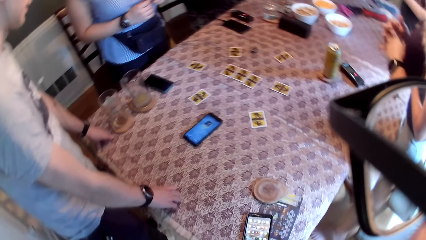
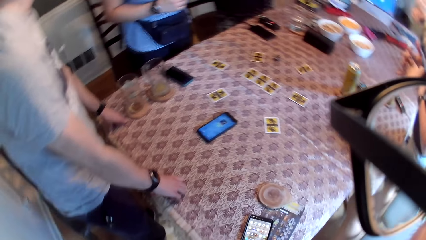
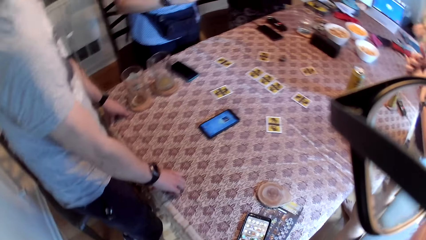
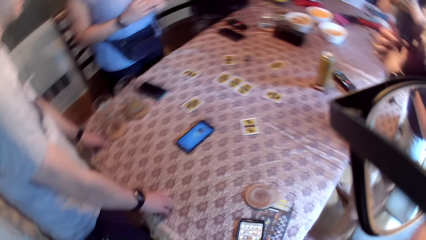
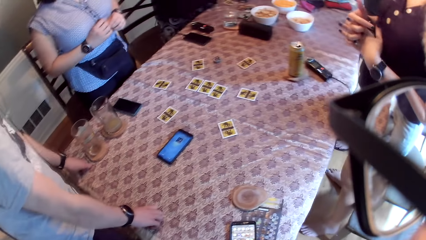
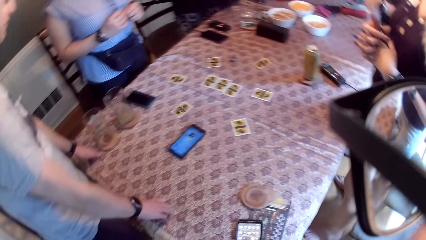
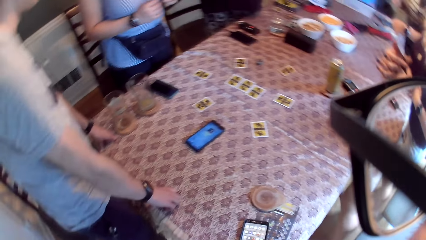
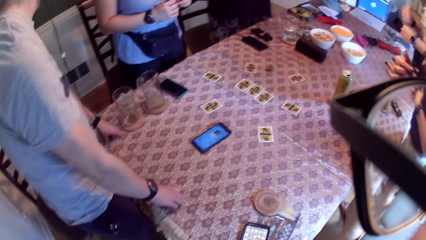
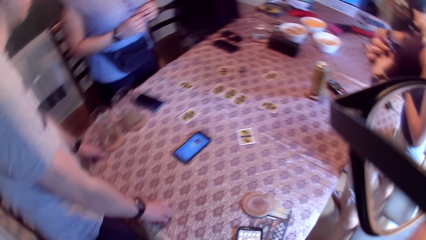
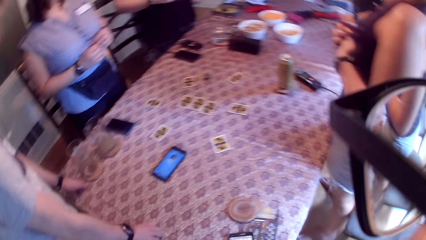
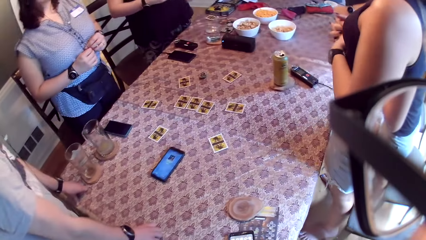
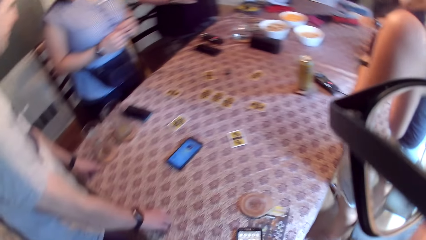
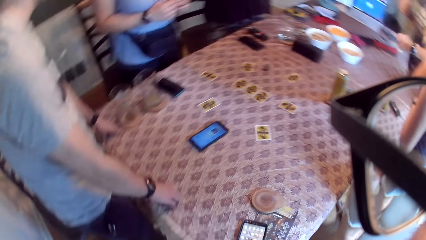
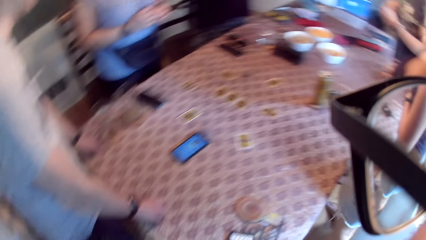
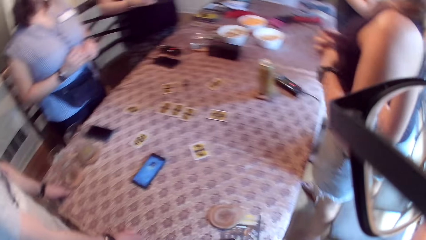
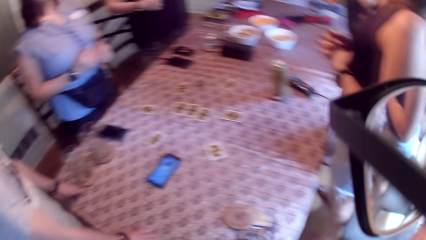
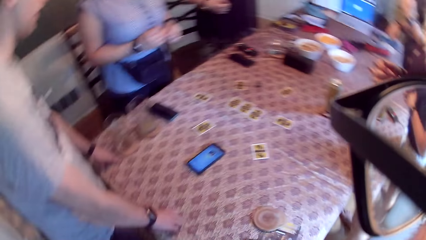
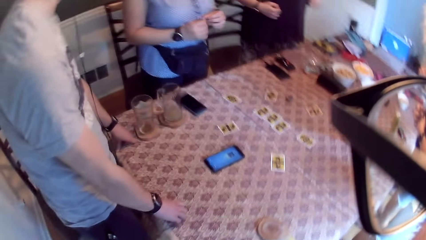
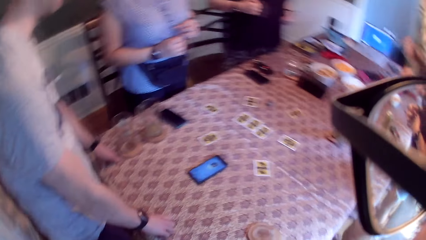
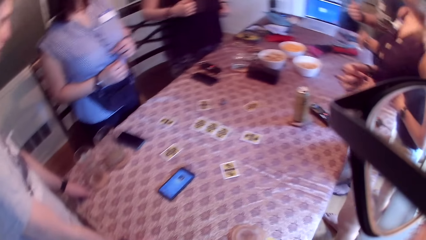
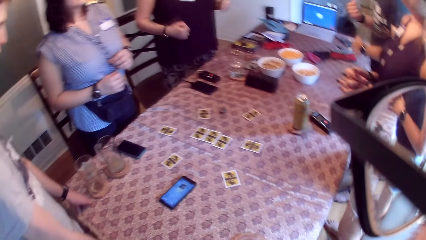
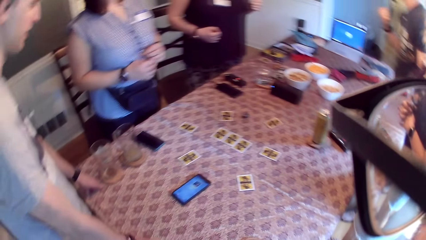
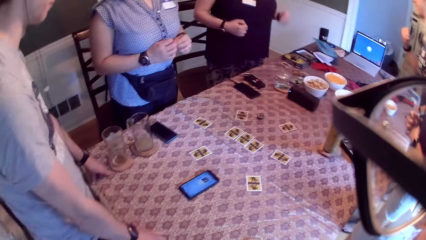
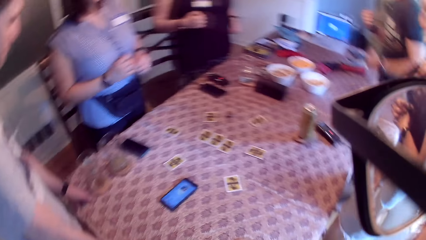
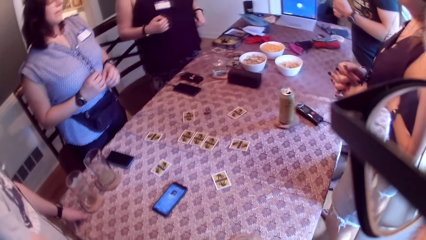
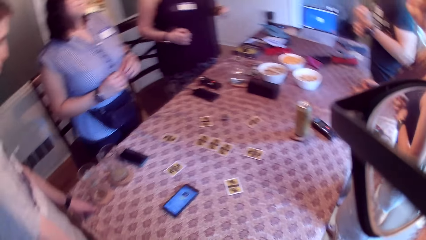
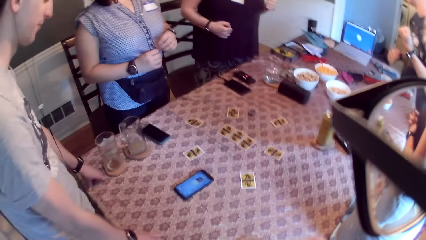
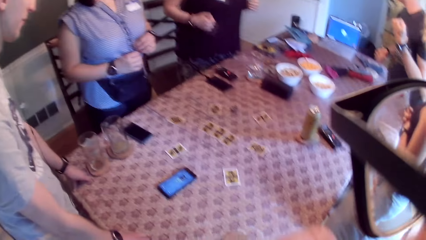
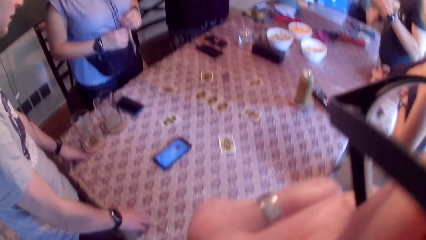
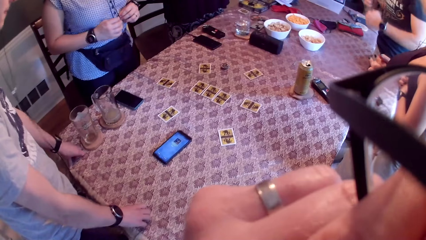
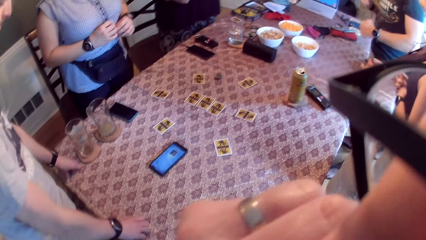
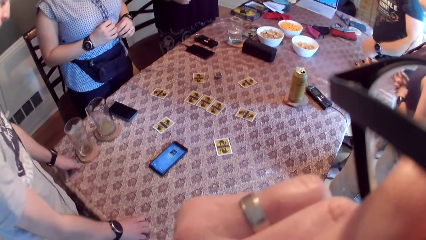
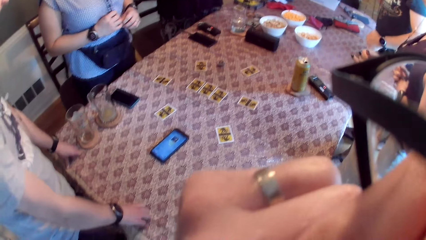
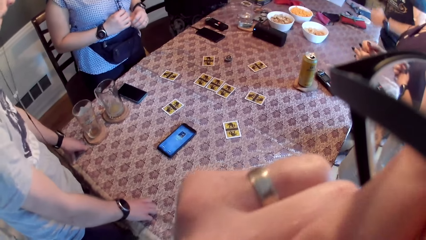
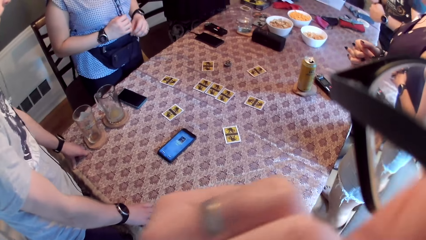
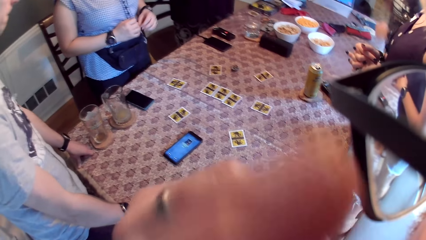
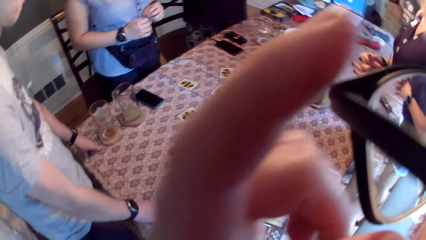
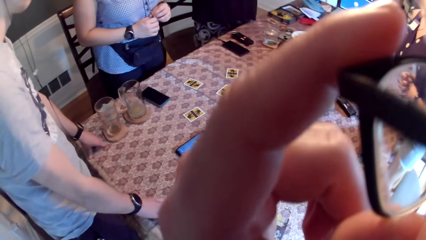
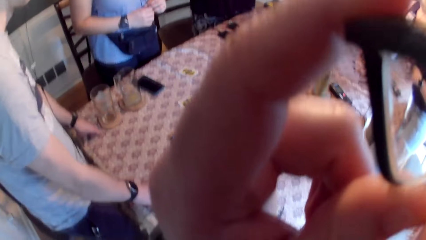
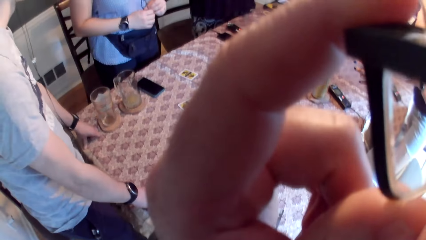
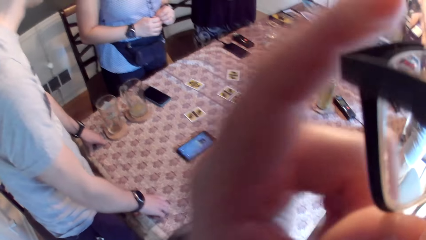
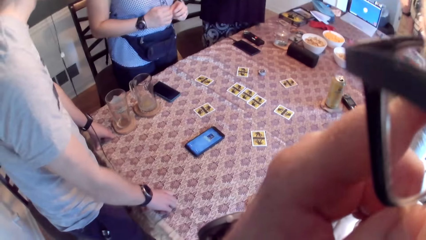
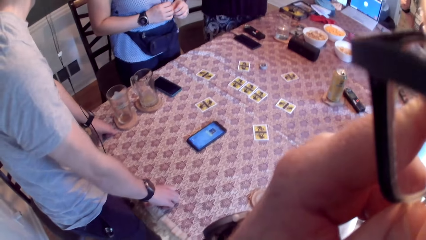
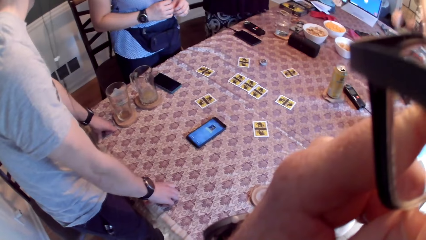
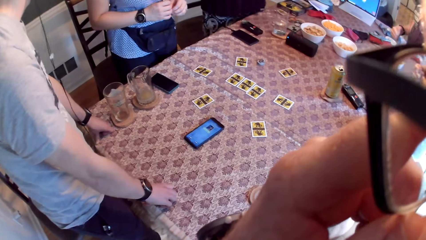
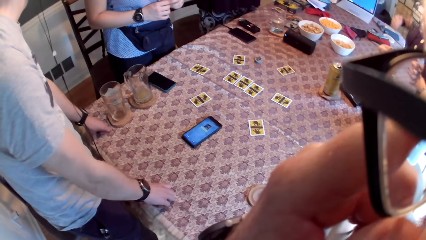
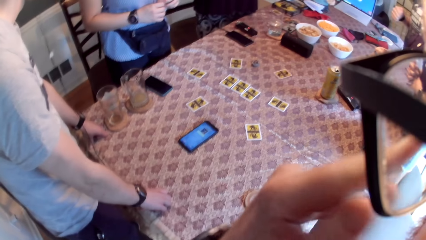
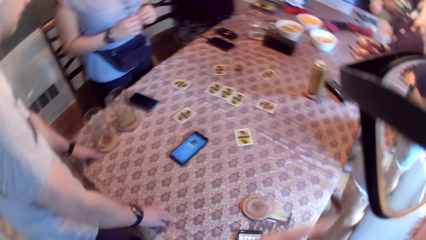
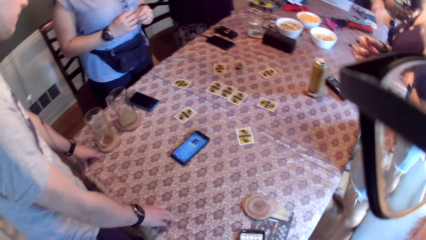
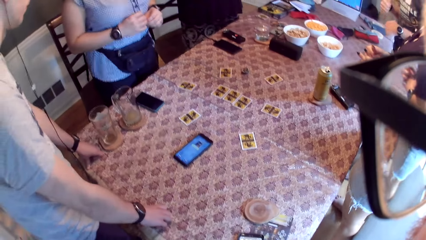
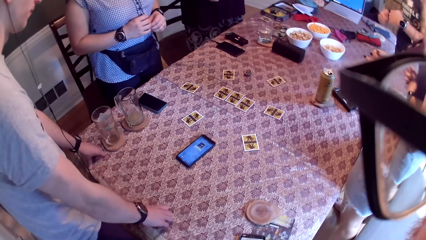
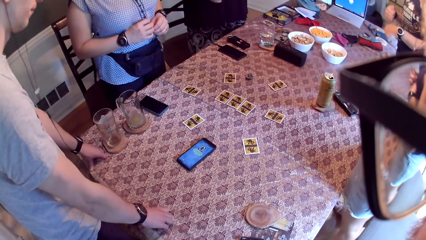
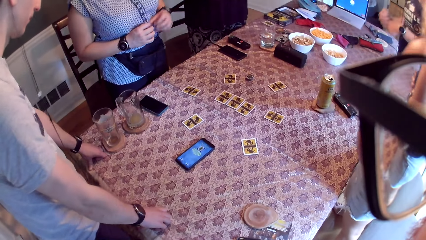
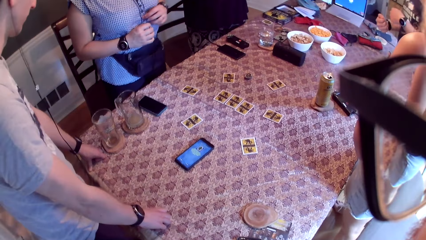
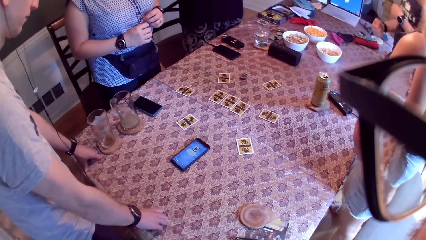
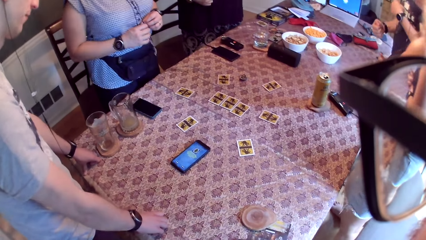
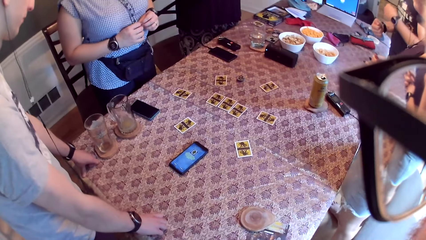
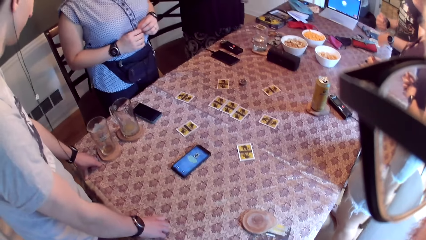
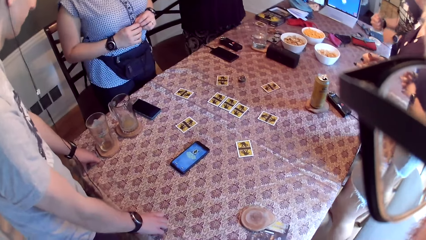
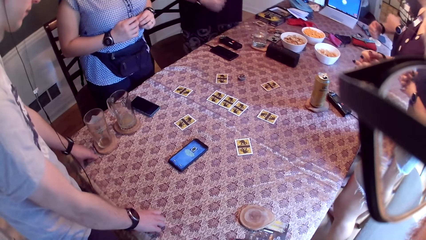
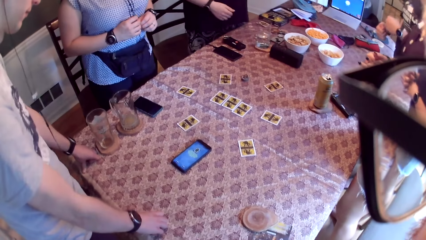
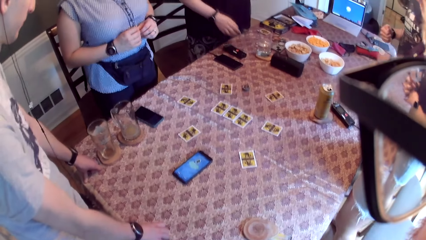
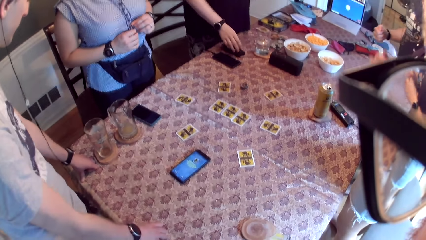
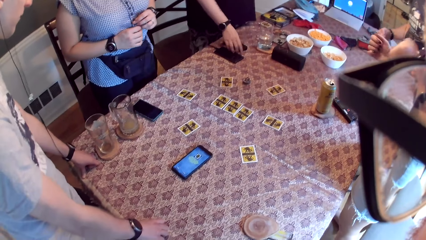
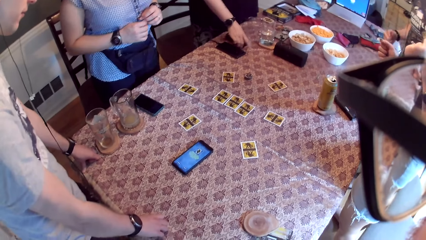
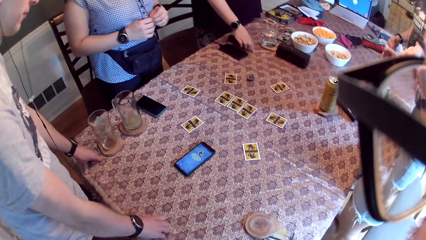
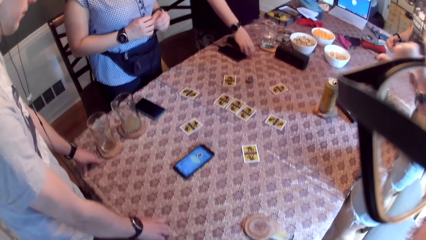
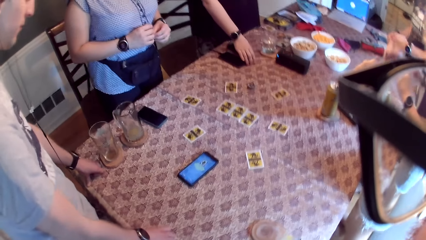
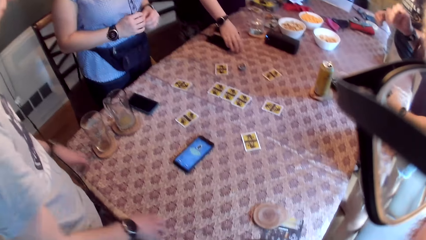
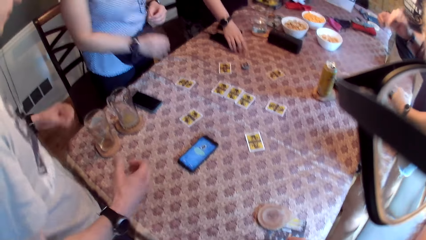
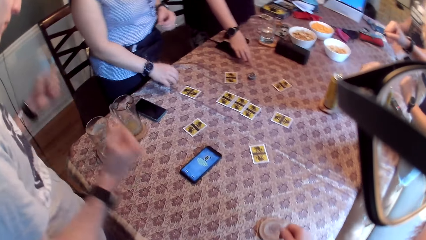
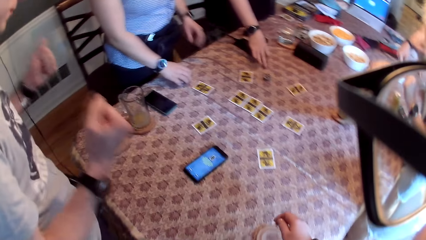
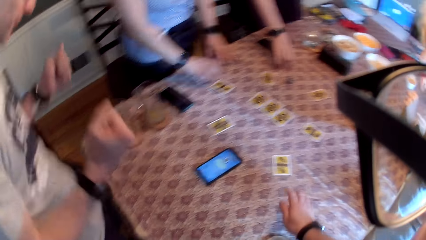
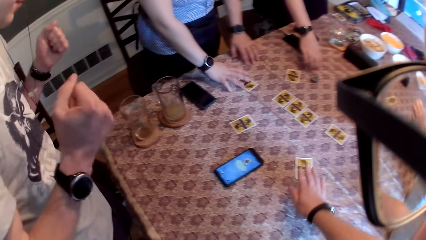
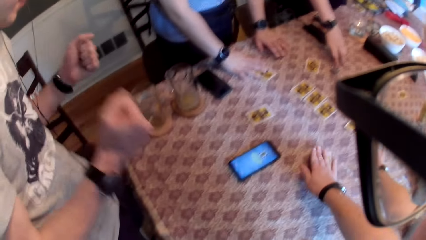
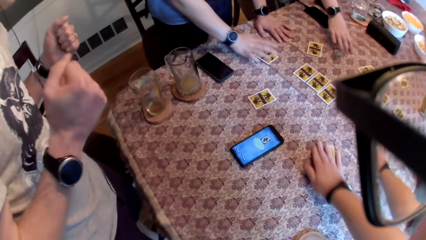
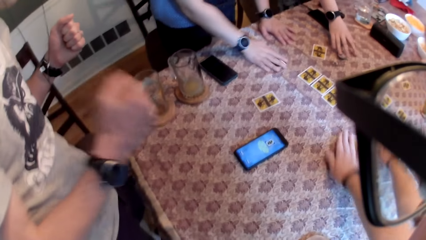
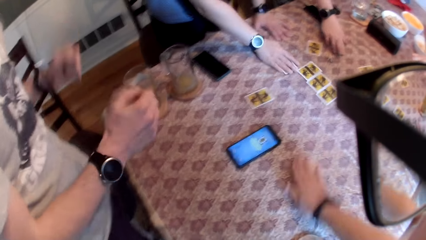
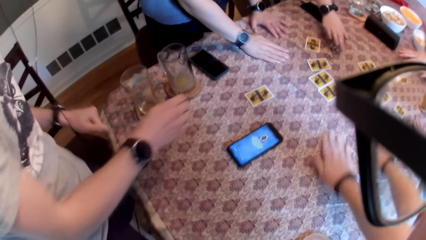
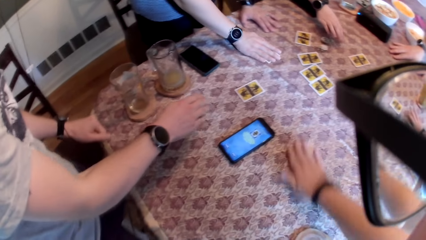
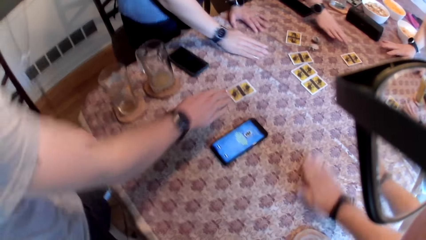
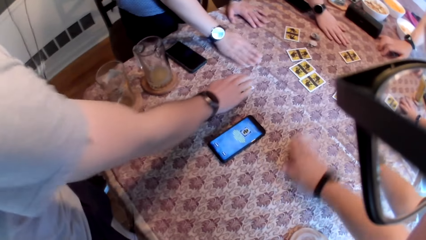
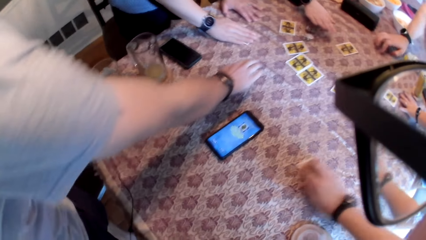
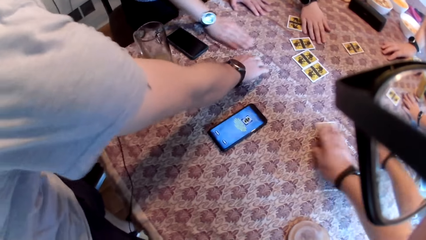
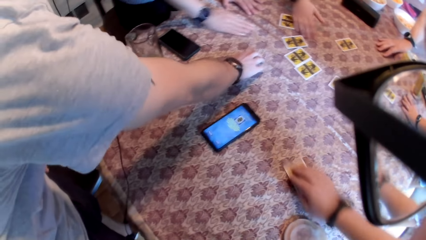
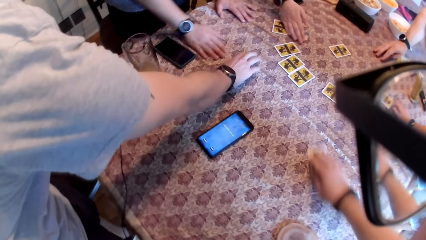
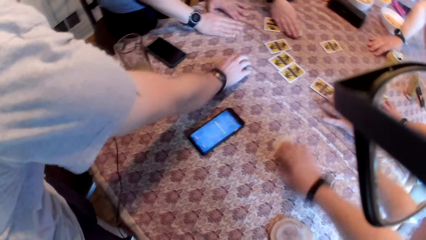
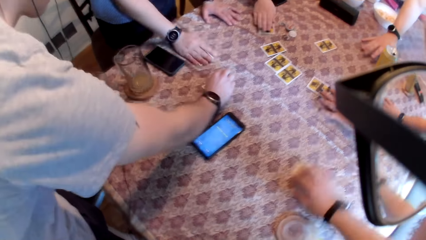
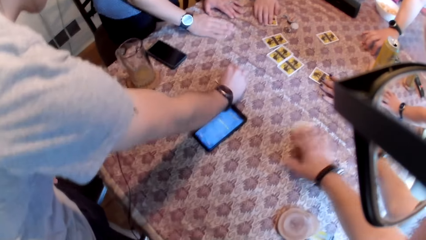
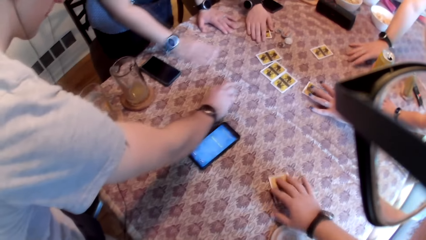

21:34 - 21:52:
A man speaks to a group of people on the table. The camera wearer adjusts the spectacles. He touches his glasses with his left hand. A woman places her right hand on the table. Another woman places her right hand on the table. Another man swings the body. The second woman places her right hand on the table again. She places her right hand on the card on the table. The camera wearer places his right hand on a card on the table. The first man places his right hand on the table. The camera wearer drags the playing card on the table with his right hand. A third man places his right hand on the card on the table. The first woman drags the card on the table with her right hand. The second woman drags the card on the table with her right hand.
